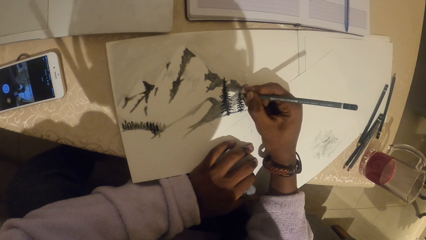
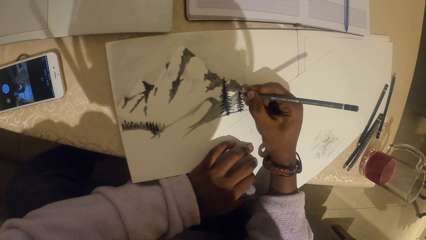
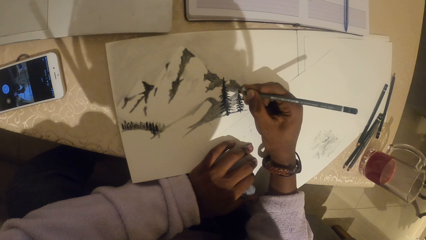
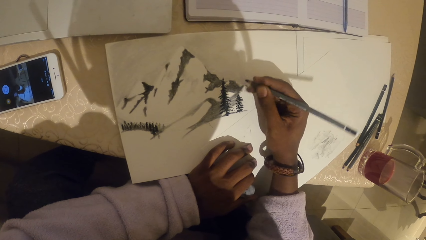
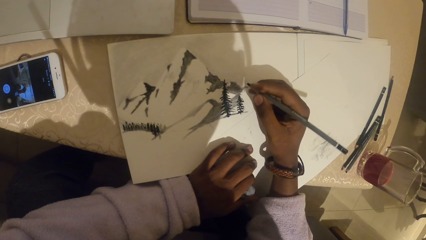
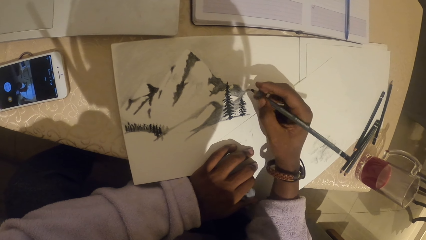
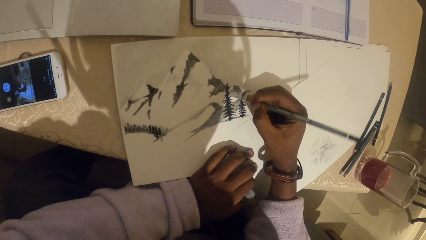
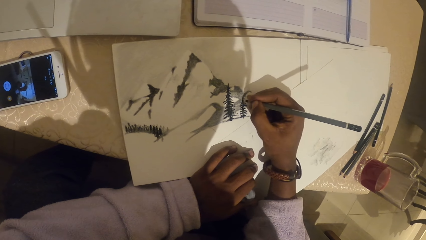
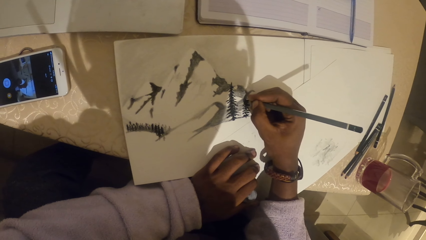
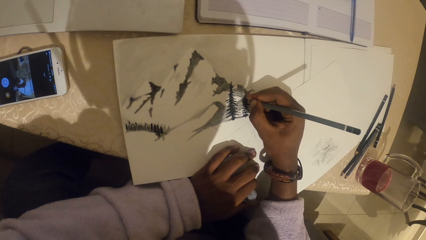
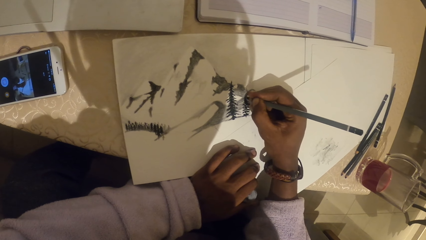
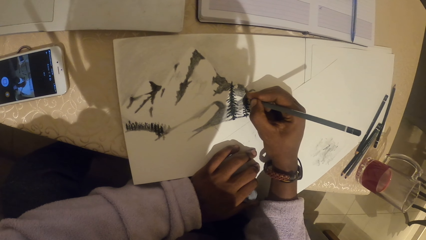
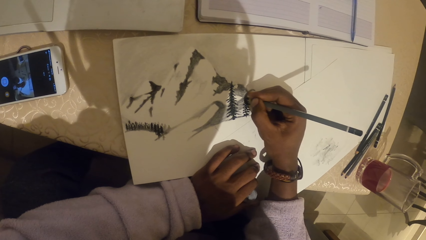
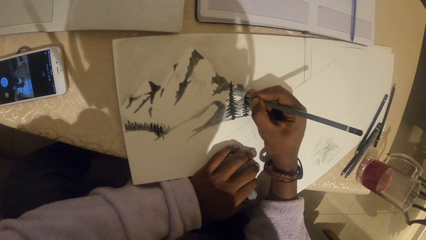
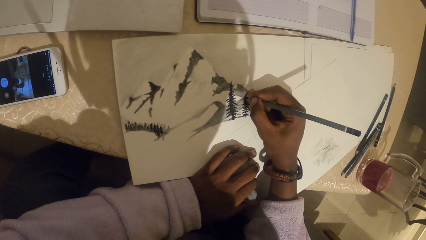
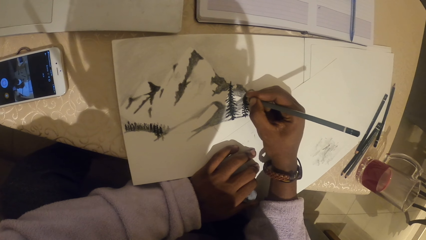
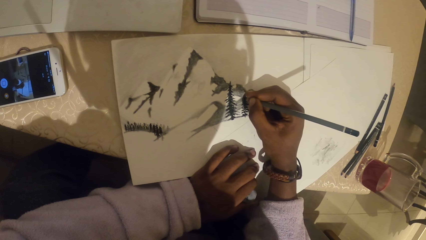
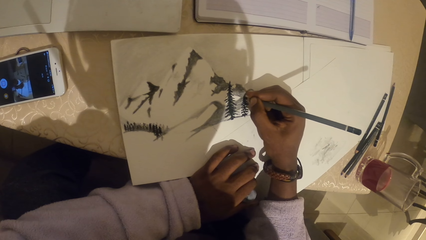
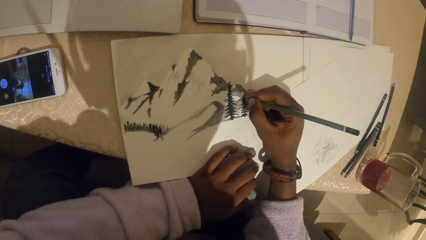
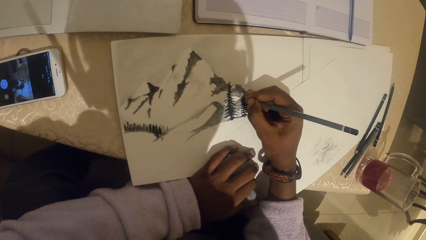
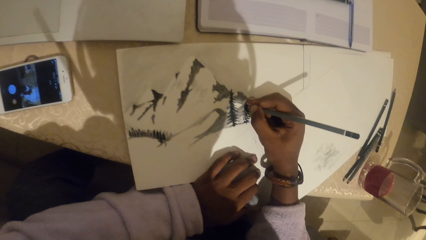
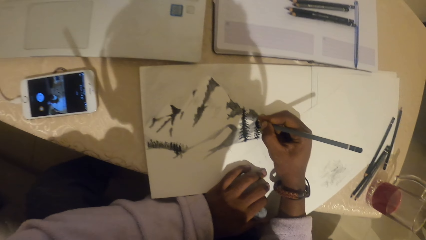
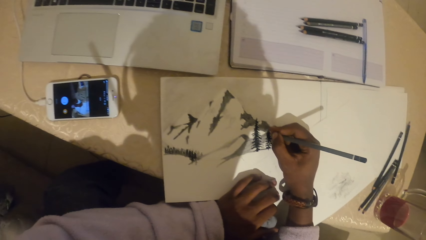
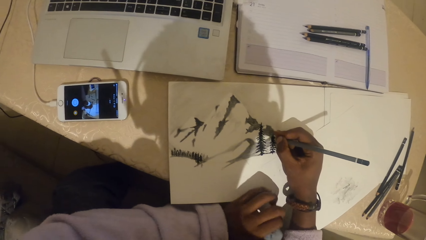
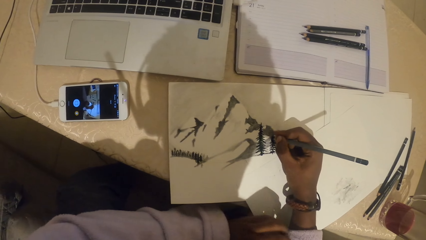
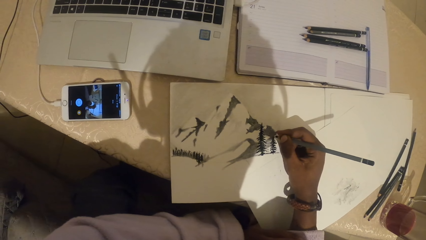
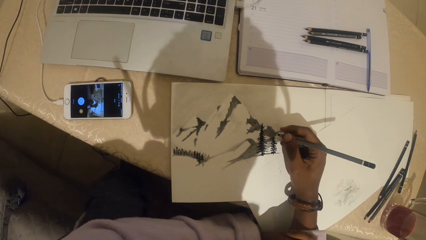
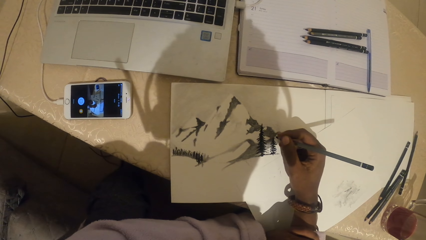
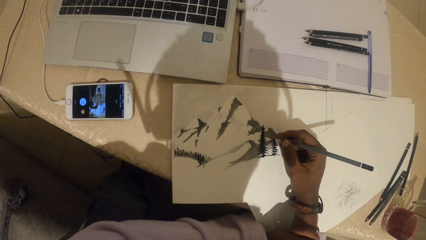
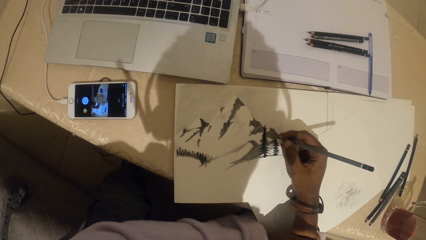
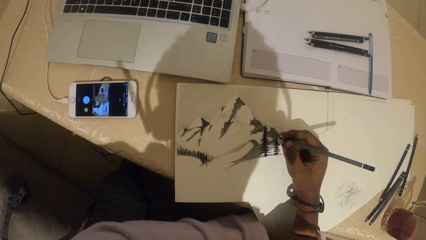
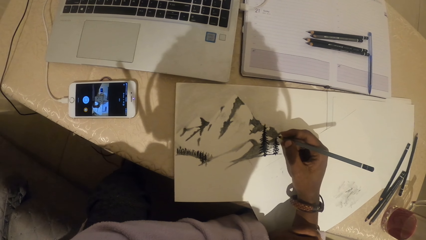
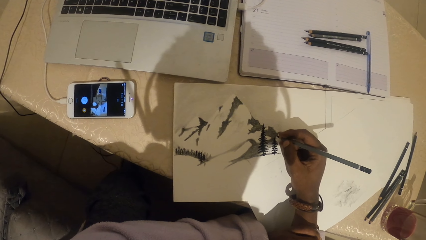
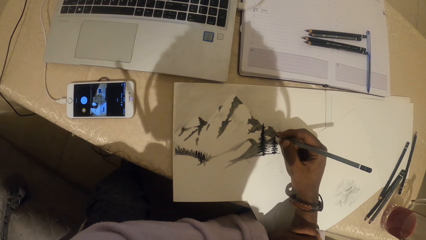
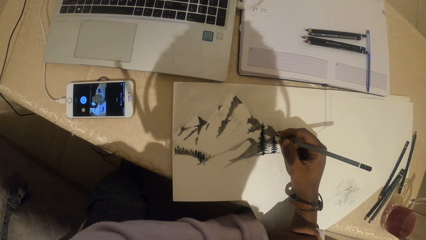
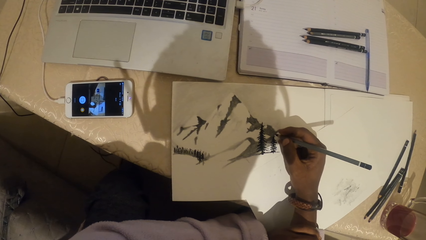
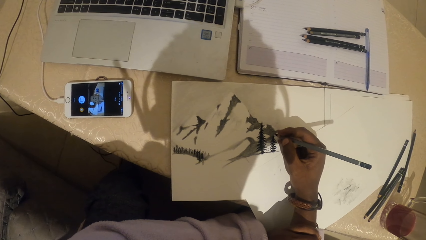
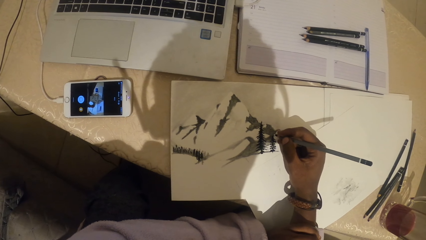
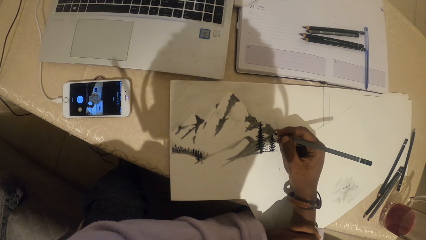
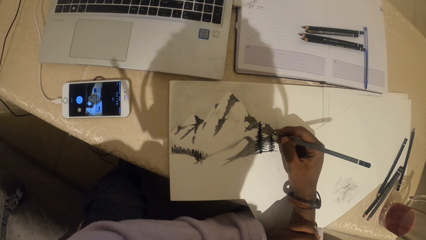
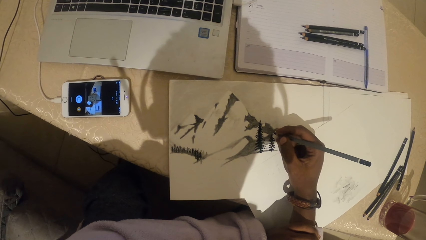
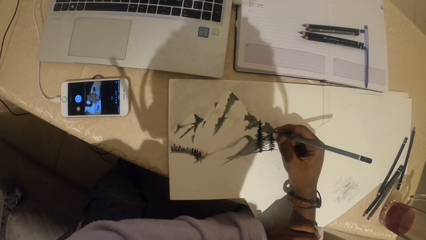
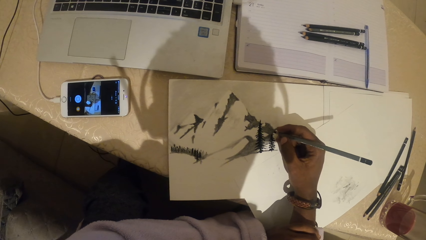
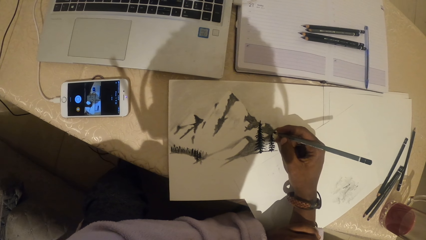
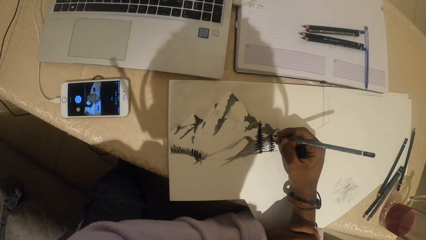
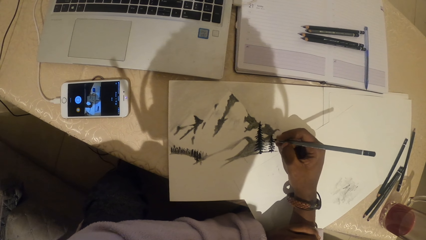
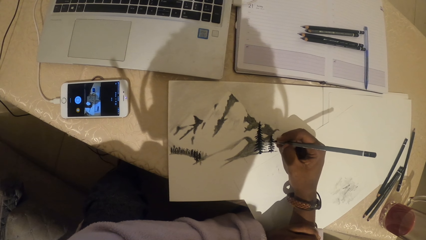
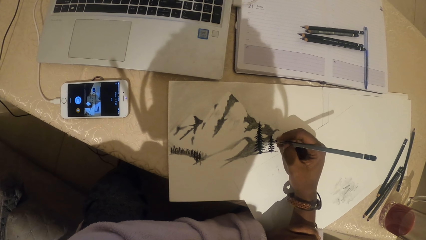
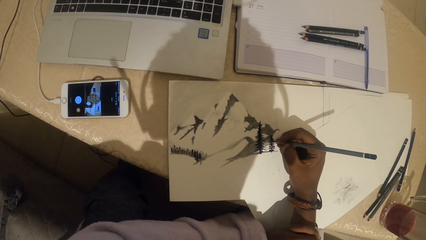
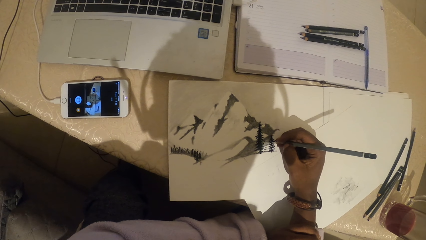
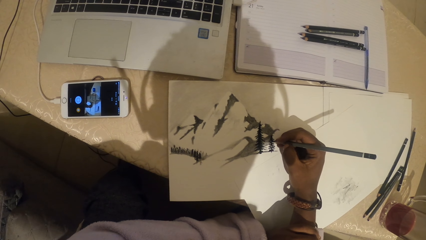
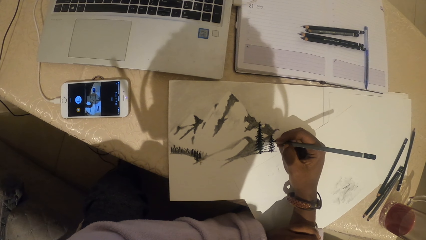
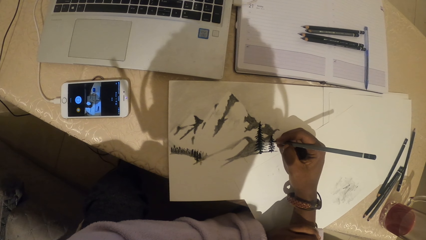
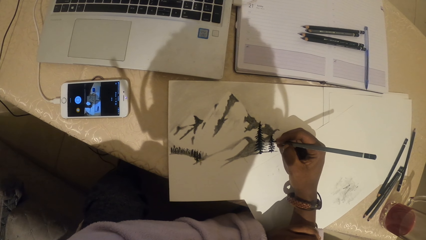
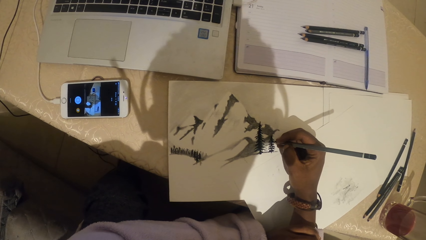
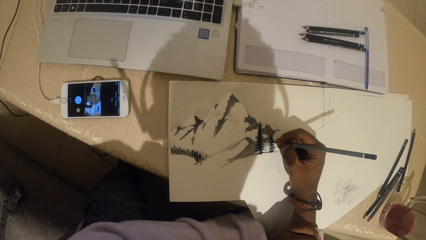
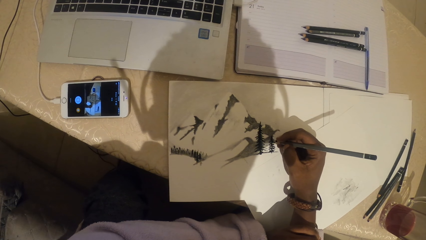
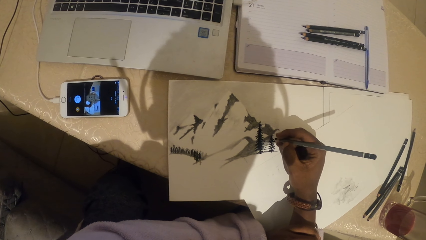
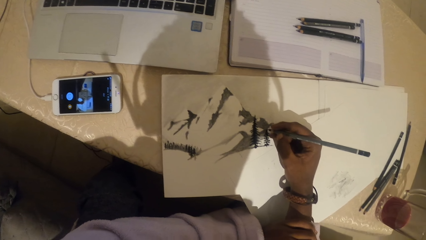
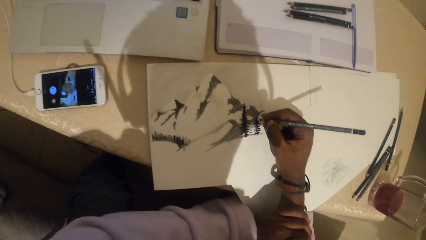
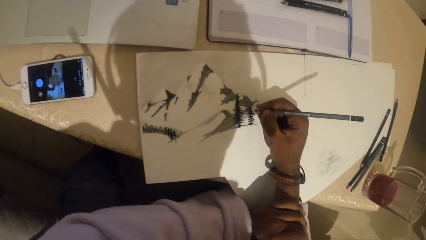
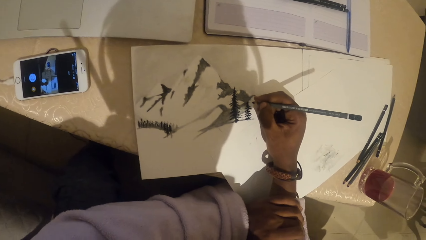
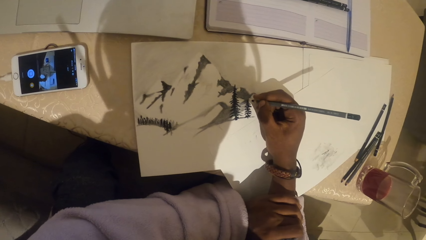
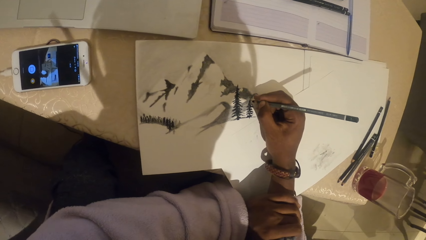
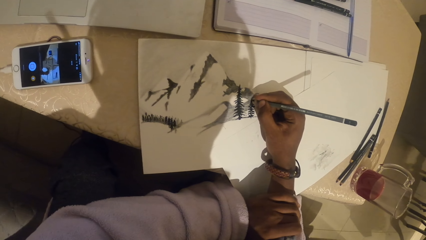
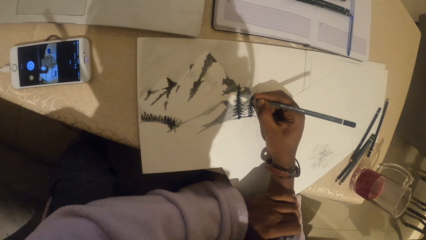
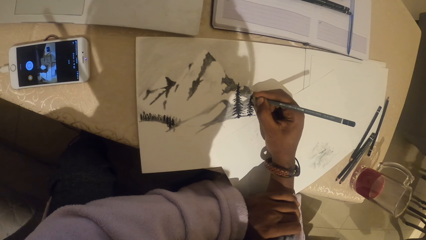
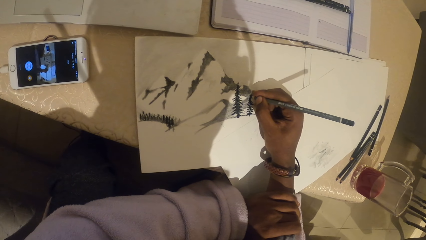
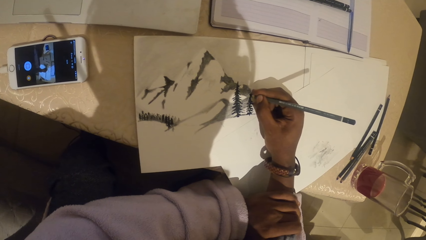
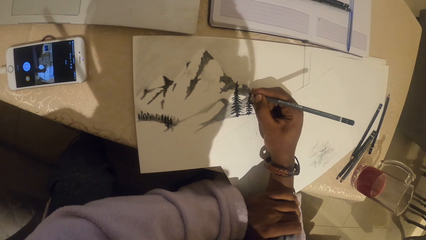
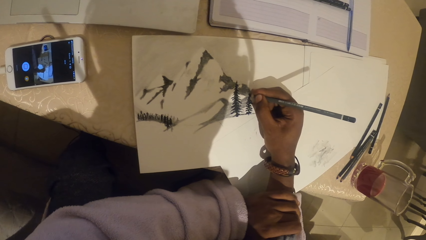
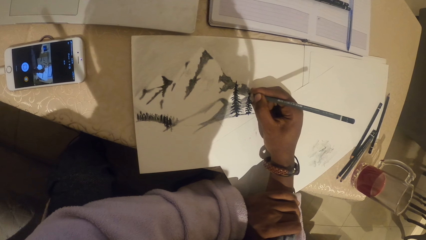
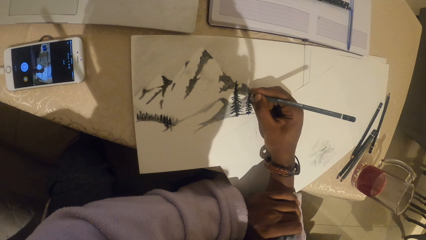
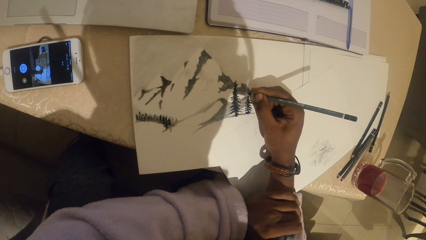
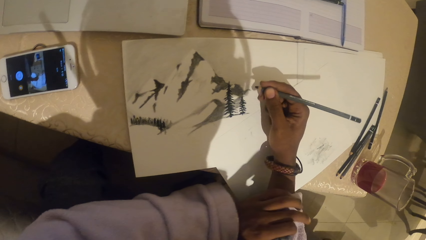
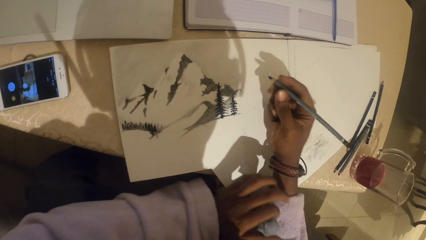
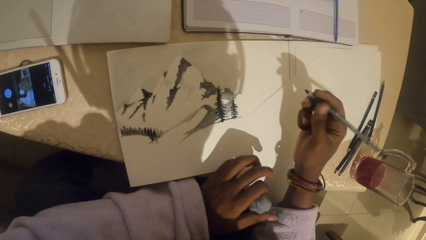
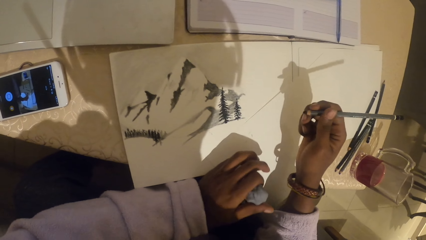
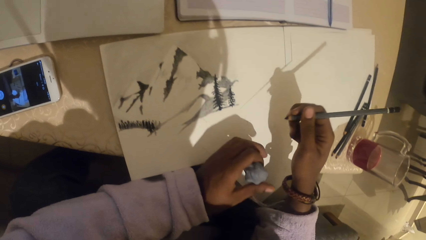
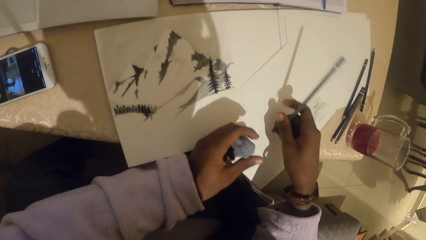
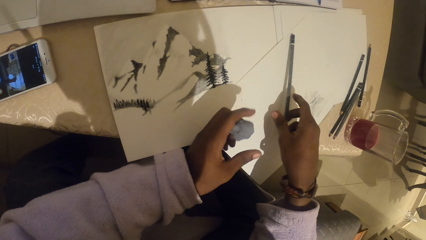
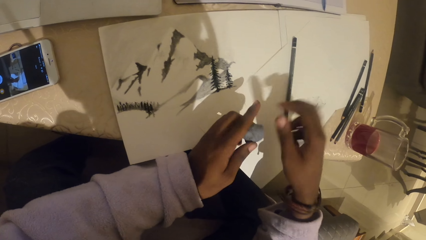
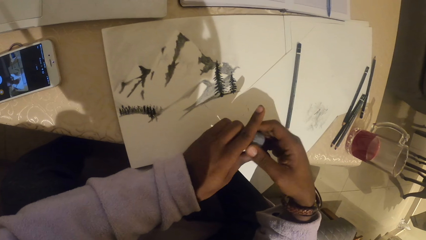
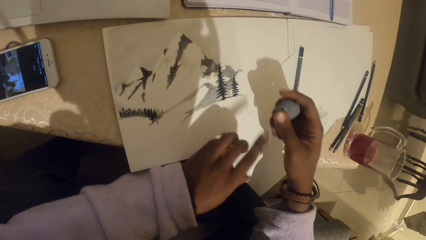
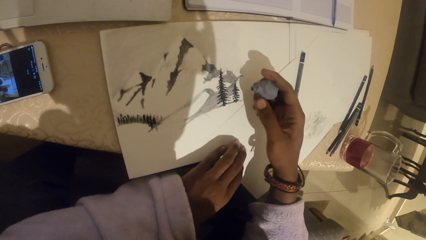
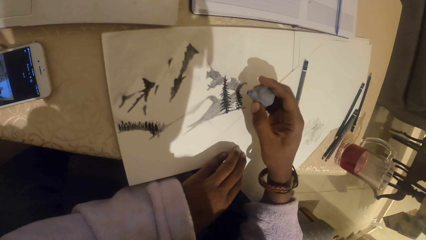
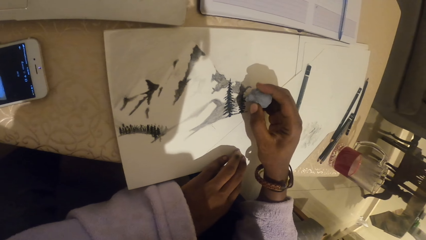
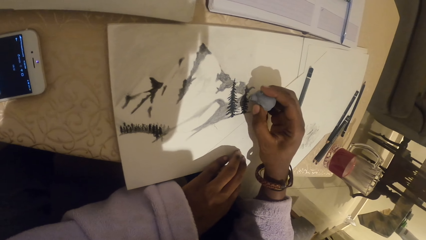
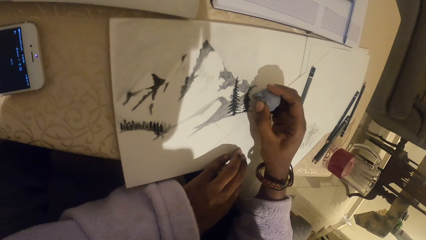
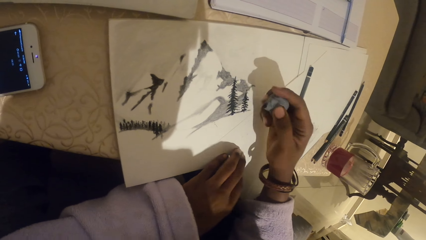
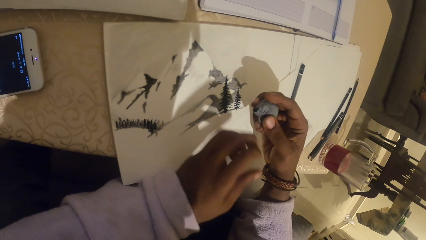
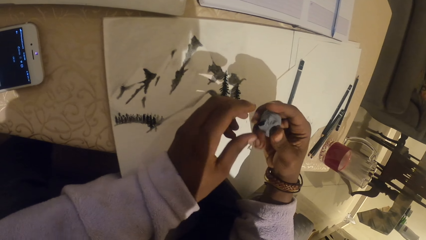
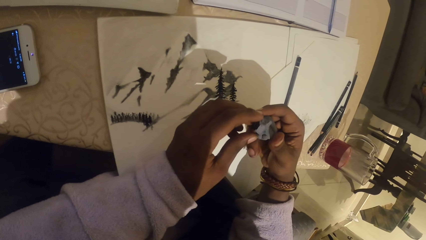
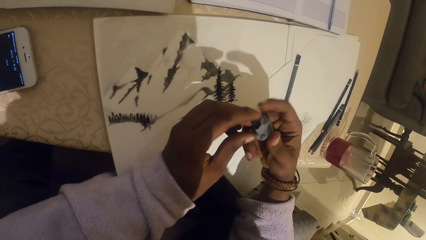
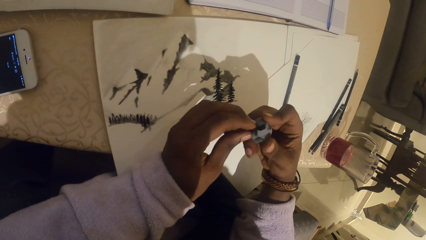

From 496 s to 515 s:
The camera wearer watches the video on the phone. They draw with a pencil. They put down the pencil. They pass something to the right hand. They pick up an eraser. They press something. They erase a drawing on the paper with the plasticine eraser. They mold the plasticine eraser.
